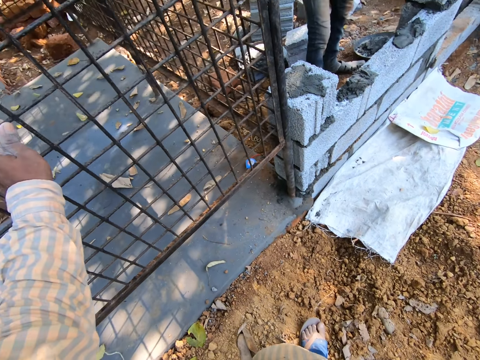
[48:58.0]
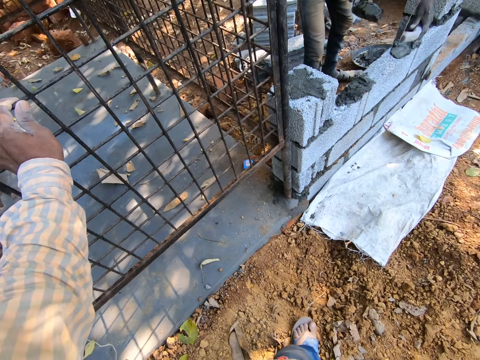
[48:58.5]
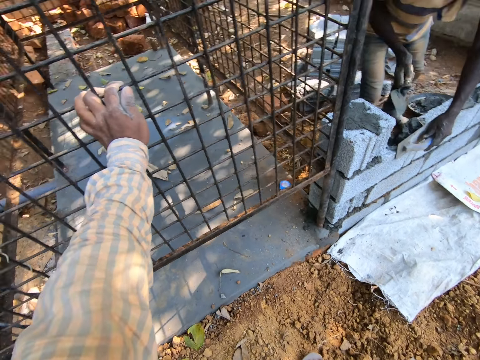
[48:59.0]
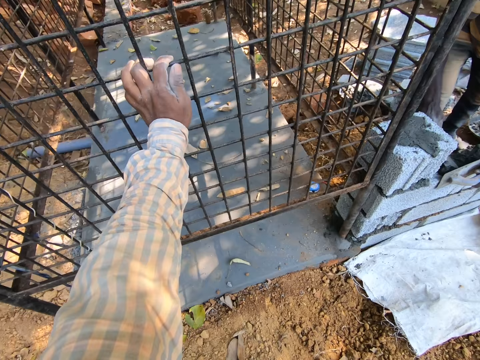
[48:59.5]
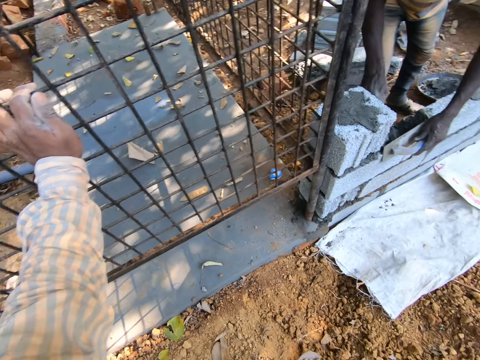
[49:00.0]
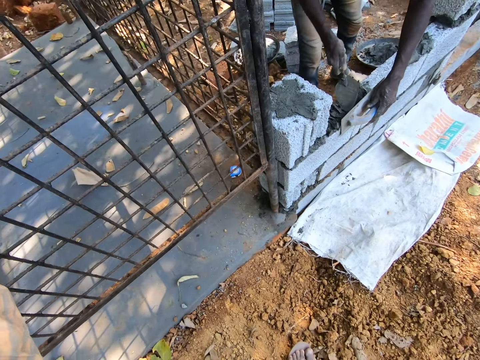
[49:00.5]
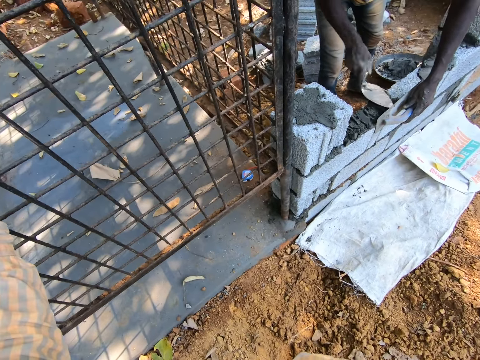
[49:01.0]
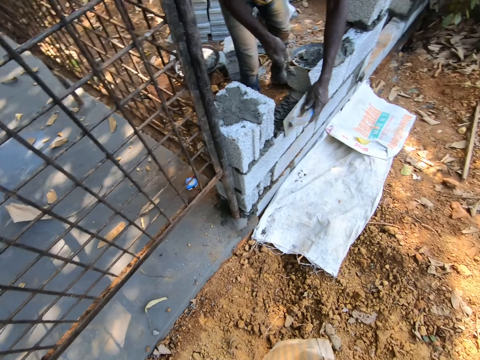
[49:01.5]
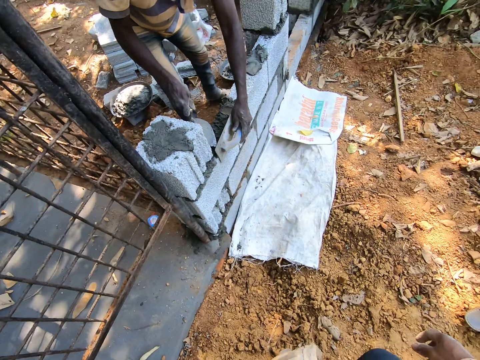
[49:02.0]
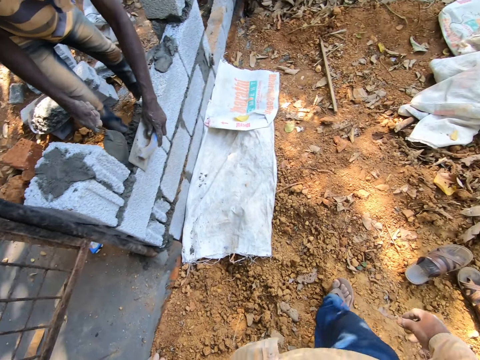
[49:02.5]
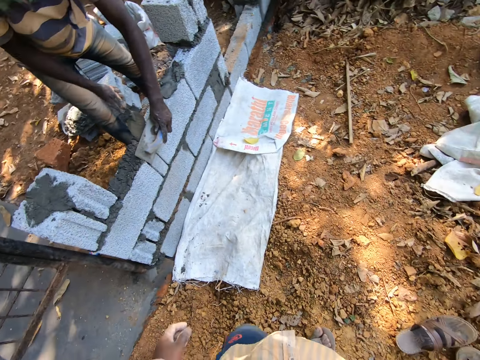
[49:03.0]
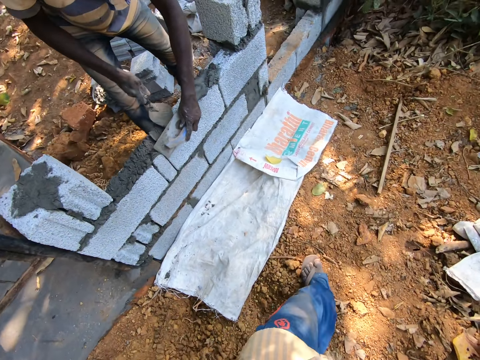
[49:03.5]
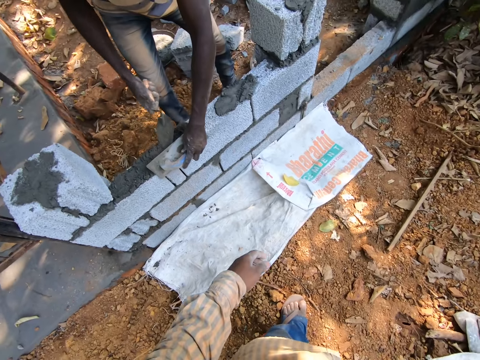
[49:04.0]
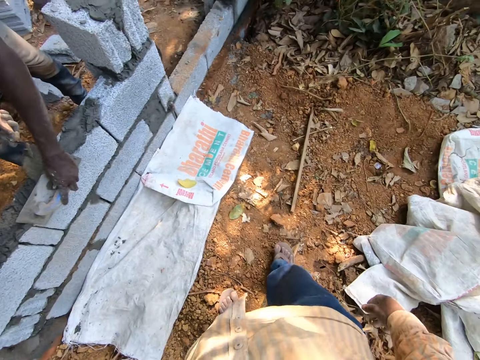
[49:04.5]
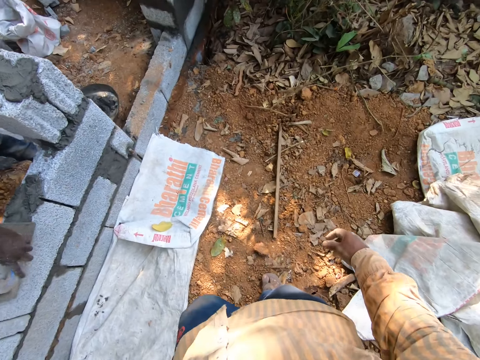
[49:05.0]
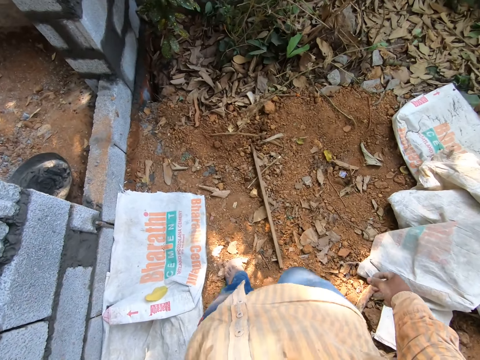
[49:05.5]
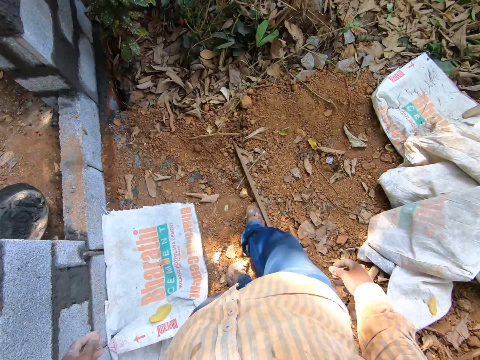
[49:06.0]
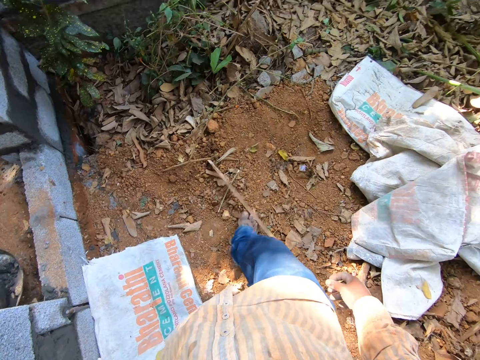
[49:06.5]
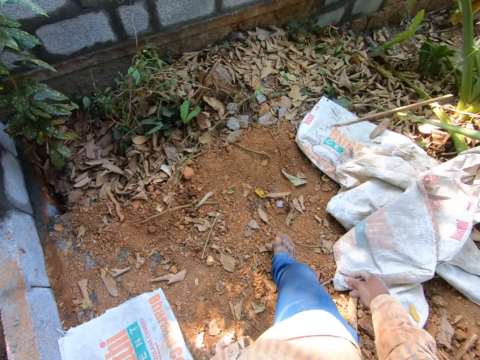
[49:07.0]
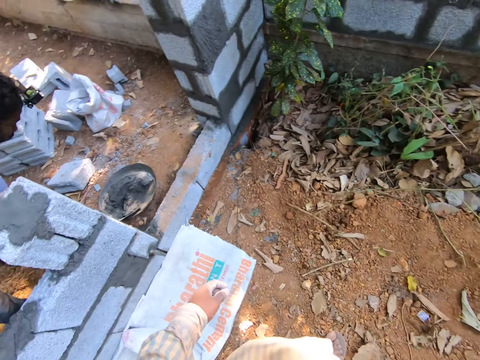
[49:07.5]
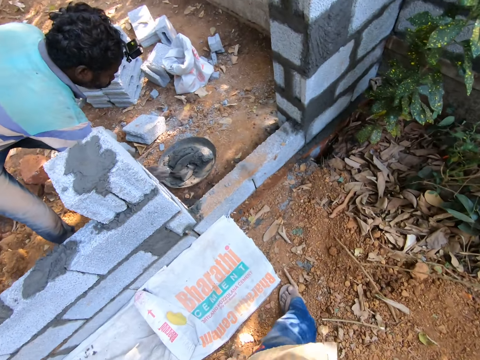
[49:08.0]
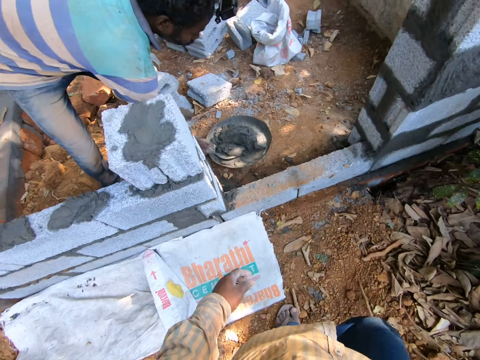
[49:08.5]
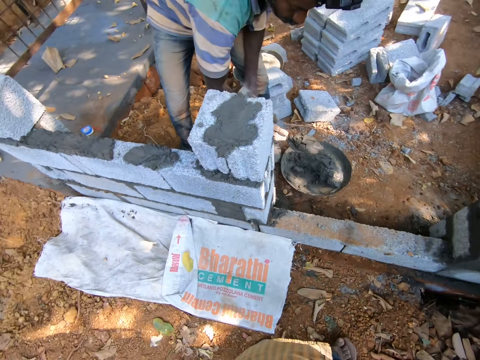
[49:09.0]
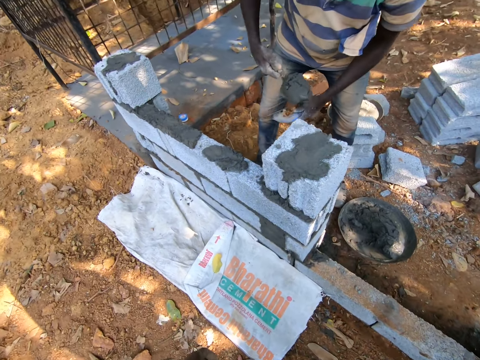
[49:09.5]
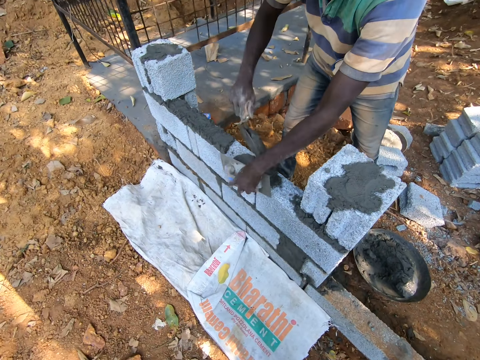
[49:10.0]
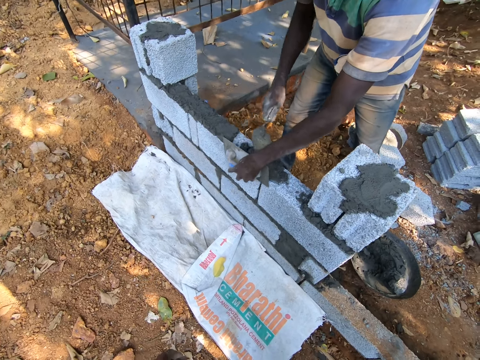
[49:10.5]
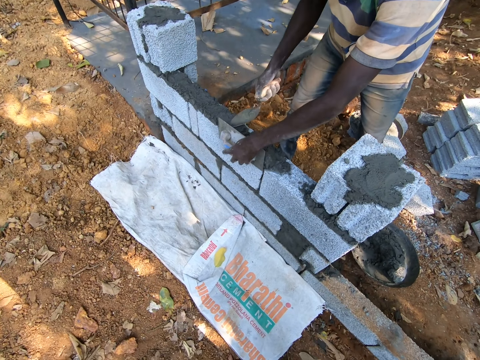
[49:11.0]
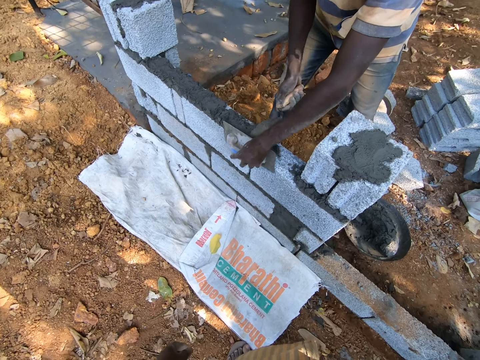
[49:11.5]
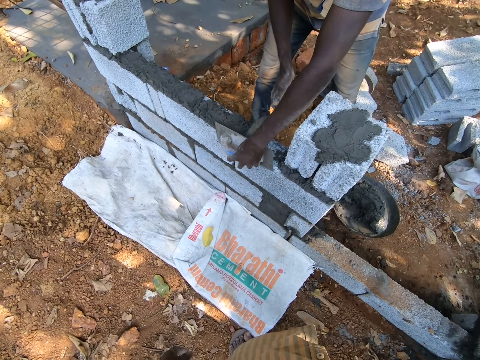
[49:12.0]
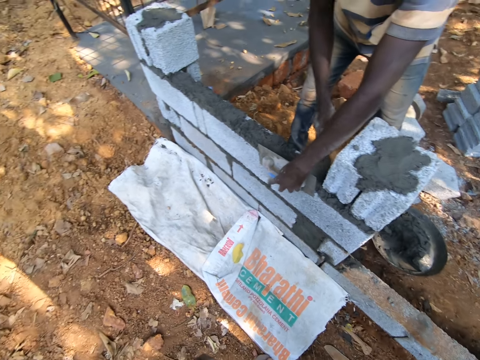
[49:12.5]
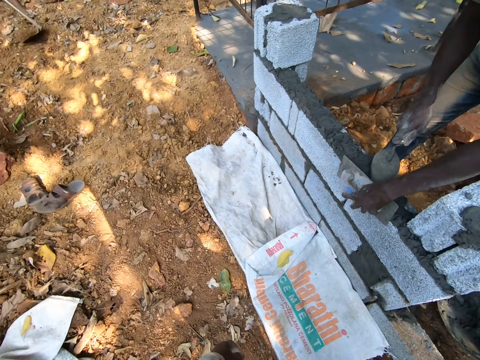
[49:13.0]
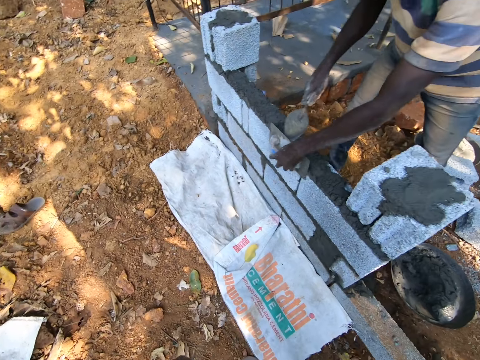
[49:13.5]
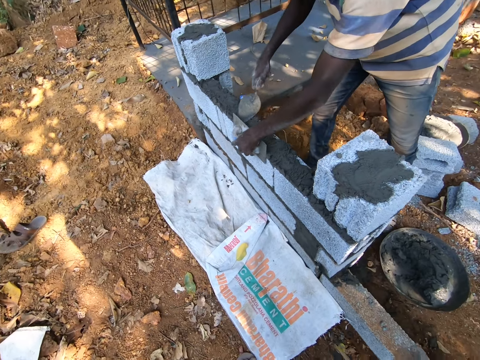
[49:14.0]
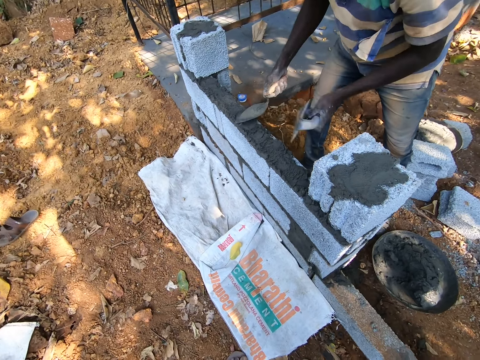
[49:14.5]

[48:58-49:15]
The man pours cement on the wall with the hand trowel in his right hand and the leveling trowel in his left hand. The camera wearer stands. The man spreads the cement on the wall with the hand trowel in his right hand and a trowel for joints in his left hand. The camera wearer walks outside. He kicks a stick on the ground with his right leg. The man scoops some cement from the head pan on the ground with the hand trowel in his right hand. The man pours the cement on the wall with the hand trowel in his right hand. The man spreads the cement on the wall with the hand trowel in his right hand and the trowel for joints in his left hand.

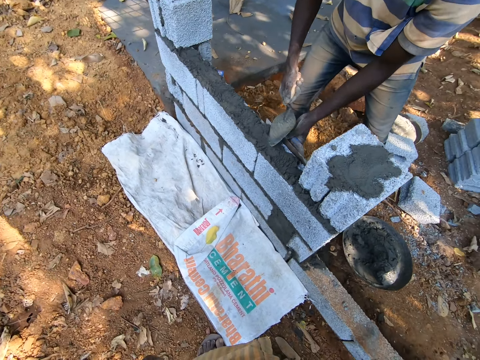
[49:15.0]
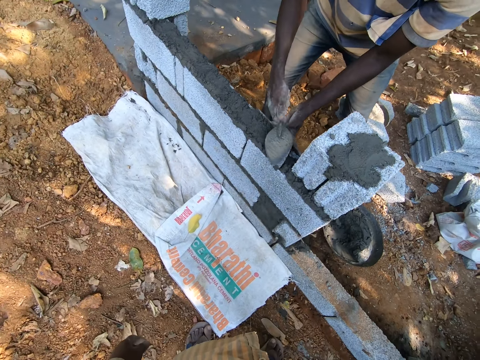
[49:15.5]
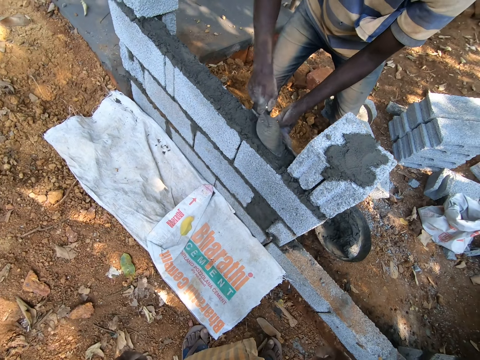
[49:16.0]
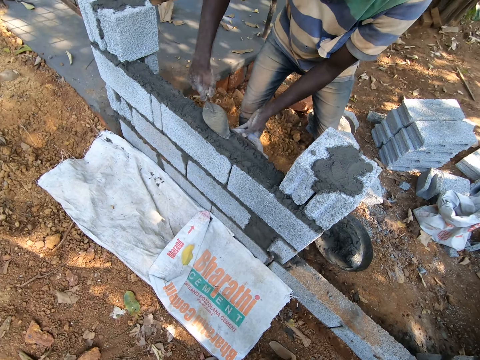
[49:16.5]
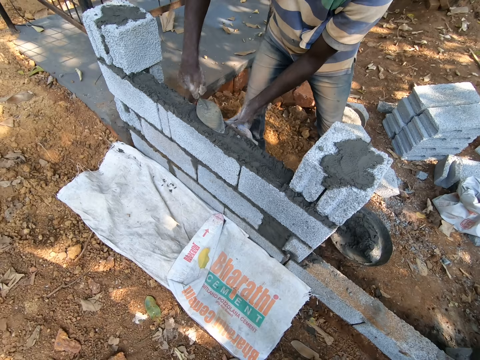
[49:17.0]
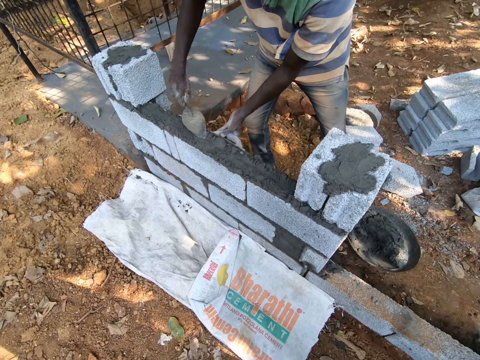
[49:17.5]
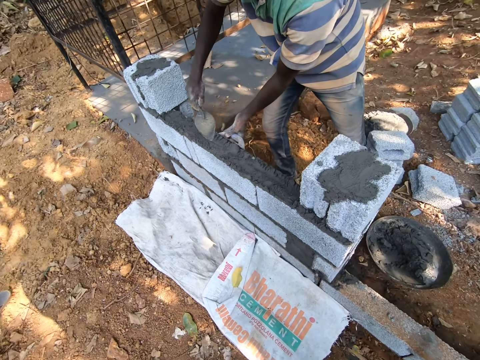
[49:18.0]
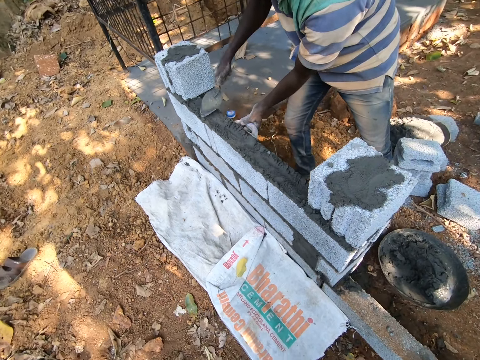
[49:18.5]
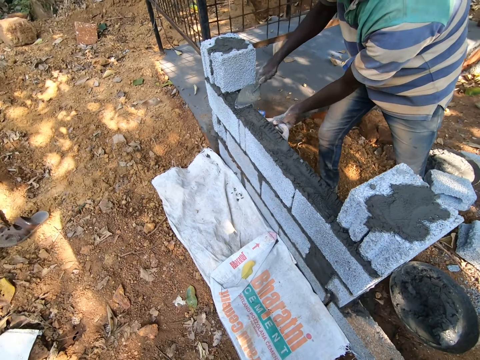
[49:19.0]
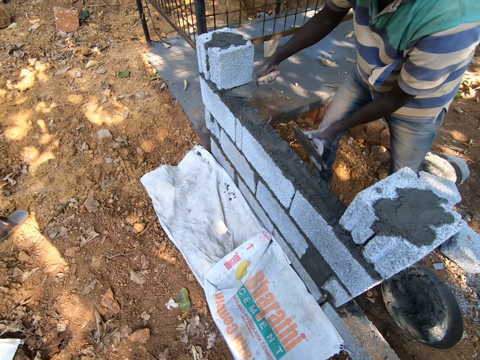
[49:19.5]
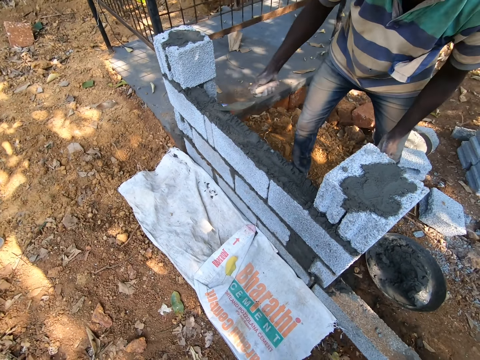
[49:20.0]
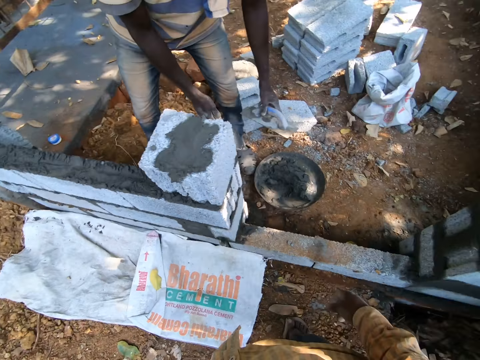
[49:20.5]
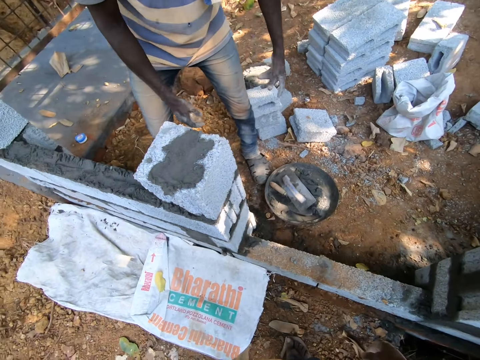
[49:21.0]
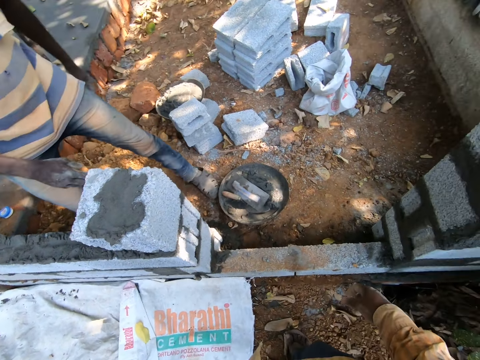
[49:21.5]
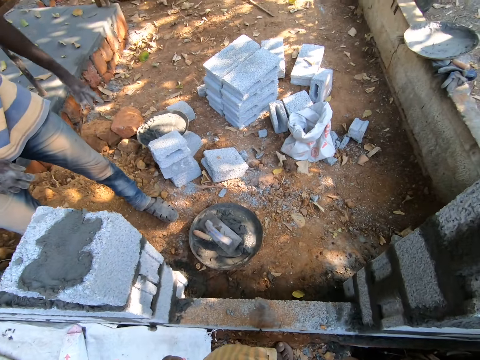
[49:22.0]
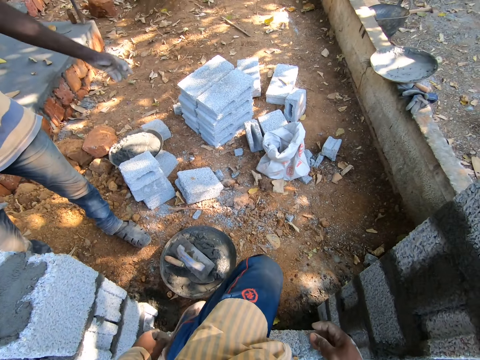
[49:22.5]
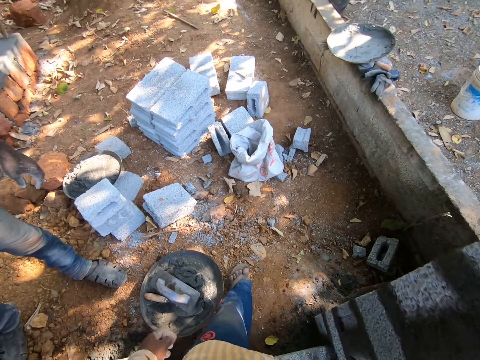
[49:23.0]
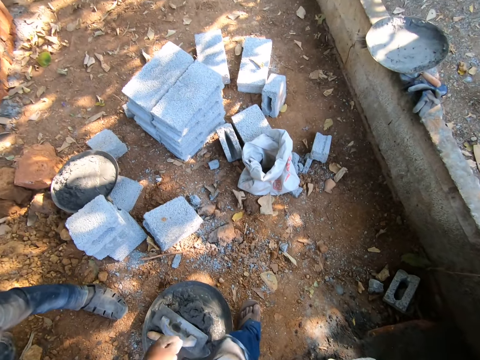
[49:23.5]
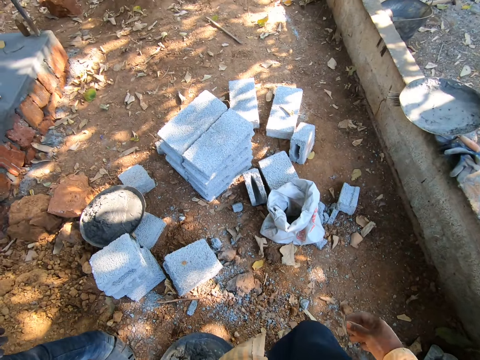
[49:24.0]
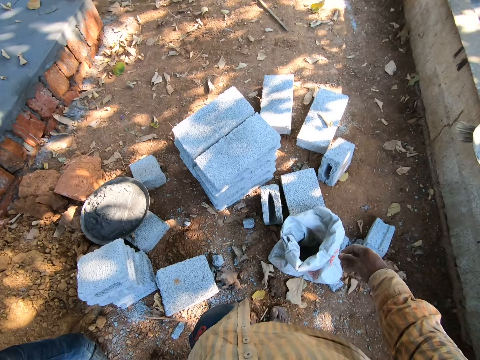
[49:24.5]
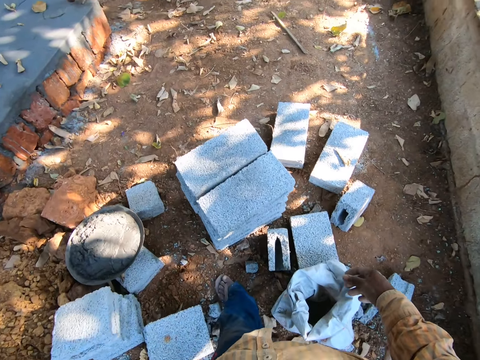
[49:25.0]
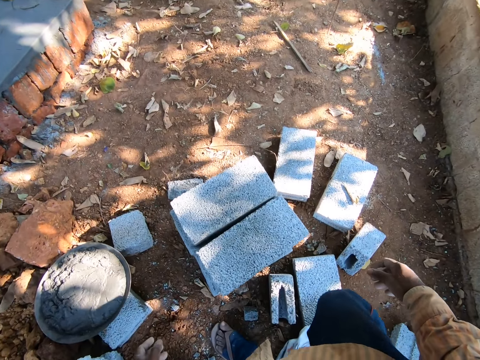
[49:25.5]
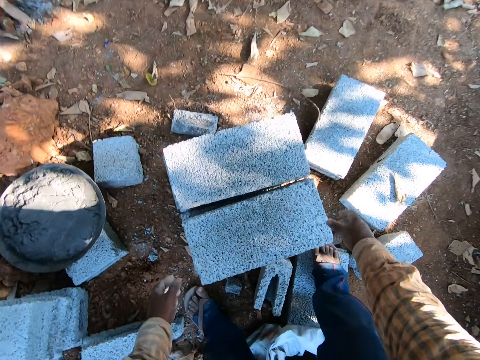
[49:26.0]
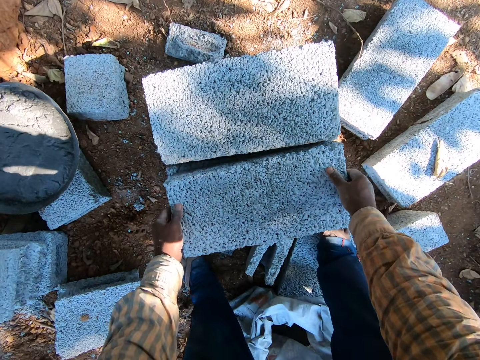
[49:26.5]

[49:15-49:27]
The man drops the trowel for joints in the head pan with his left hand. The man drops the hand trowel in the head pan with his right hand. The camera wearer picks up a brick.
